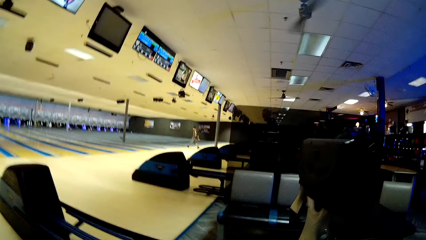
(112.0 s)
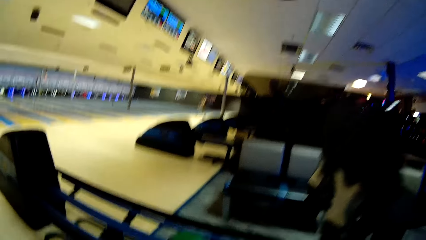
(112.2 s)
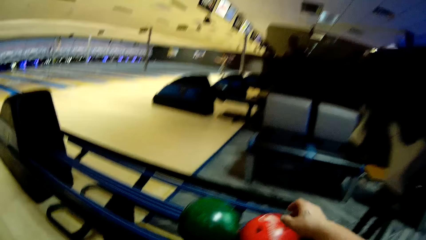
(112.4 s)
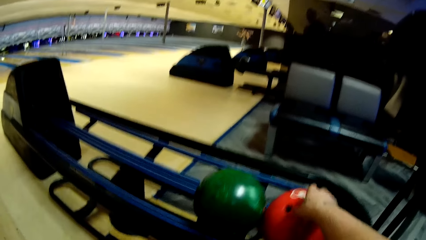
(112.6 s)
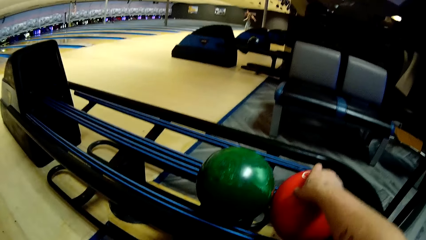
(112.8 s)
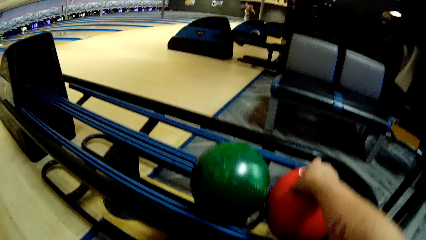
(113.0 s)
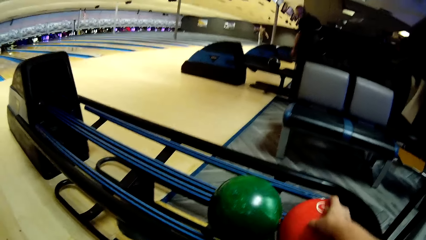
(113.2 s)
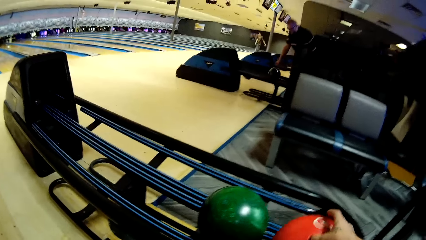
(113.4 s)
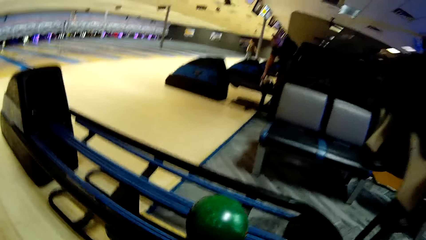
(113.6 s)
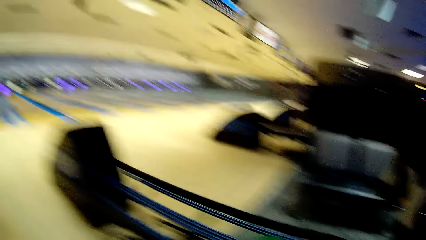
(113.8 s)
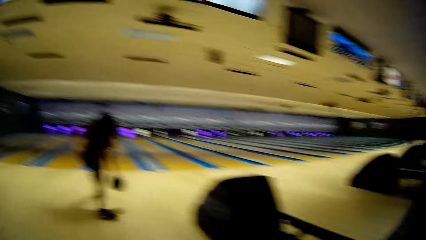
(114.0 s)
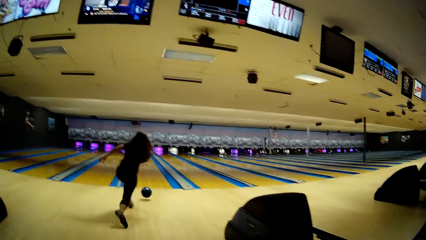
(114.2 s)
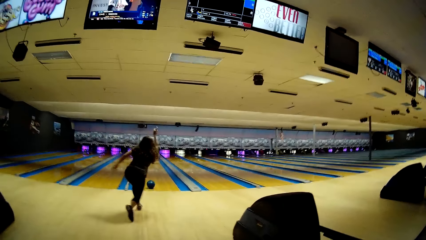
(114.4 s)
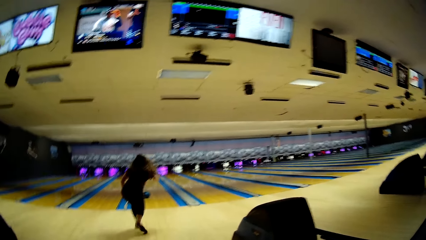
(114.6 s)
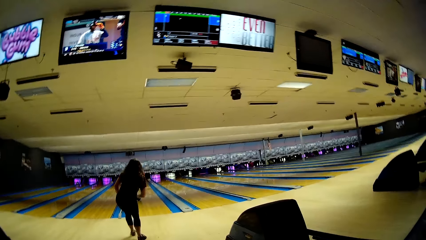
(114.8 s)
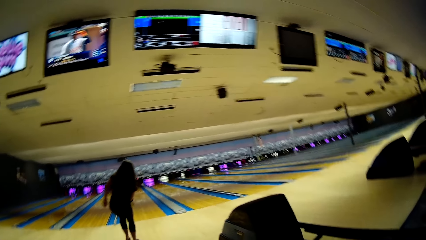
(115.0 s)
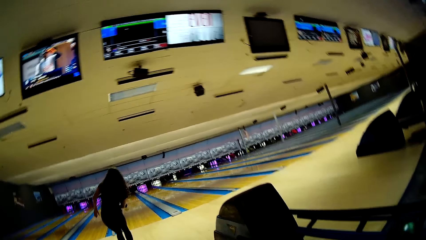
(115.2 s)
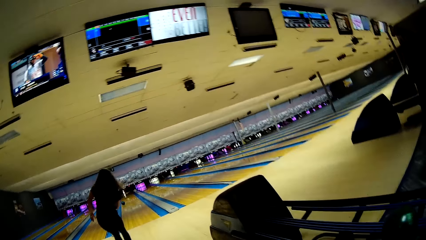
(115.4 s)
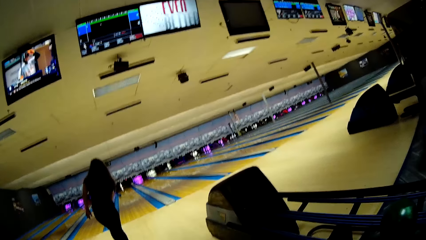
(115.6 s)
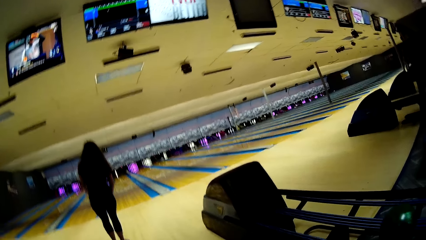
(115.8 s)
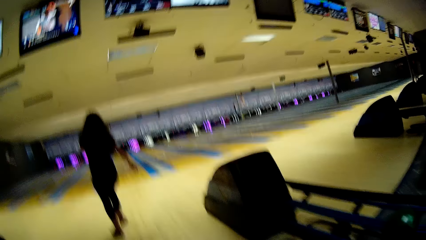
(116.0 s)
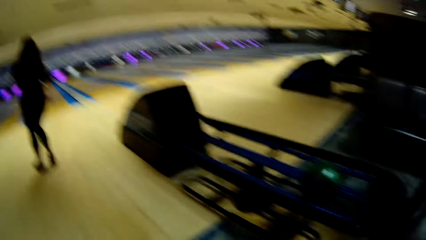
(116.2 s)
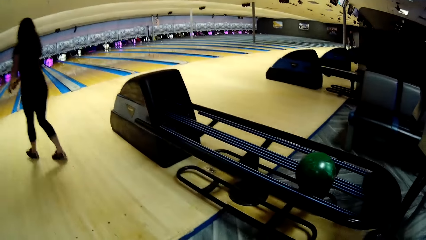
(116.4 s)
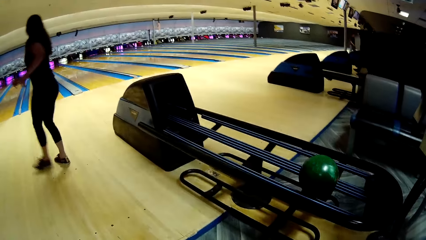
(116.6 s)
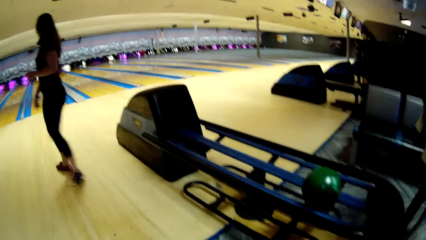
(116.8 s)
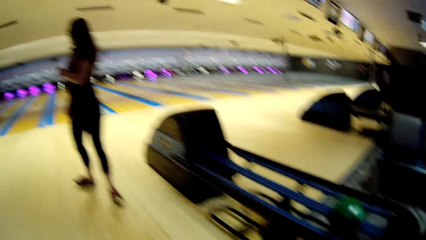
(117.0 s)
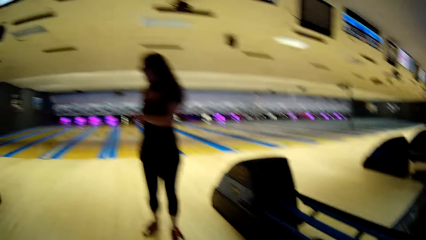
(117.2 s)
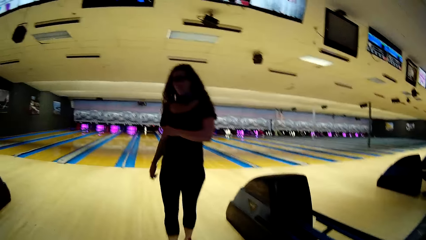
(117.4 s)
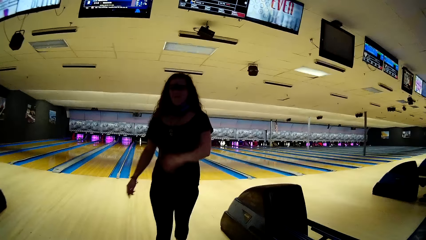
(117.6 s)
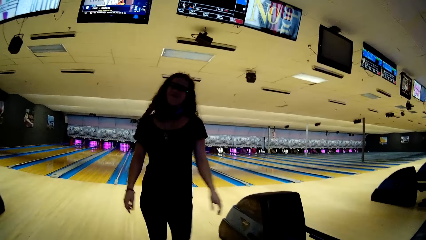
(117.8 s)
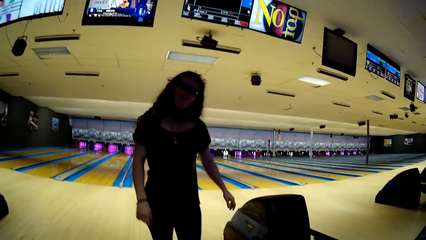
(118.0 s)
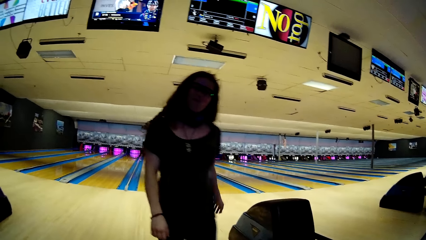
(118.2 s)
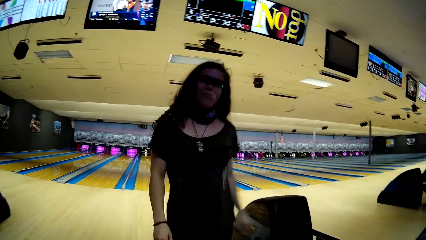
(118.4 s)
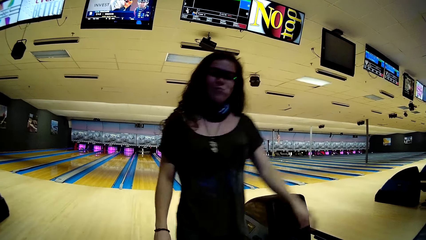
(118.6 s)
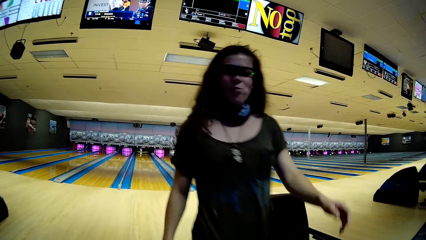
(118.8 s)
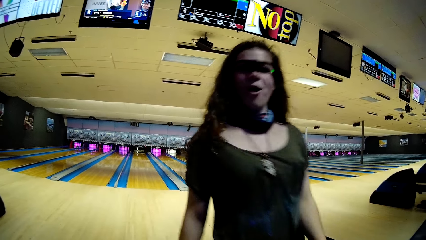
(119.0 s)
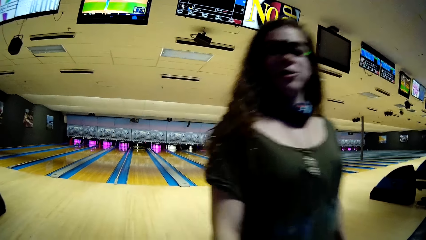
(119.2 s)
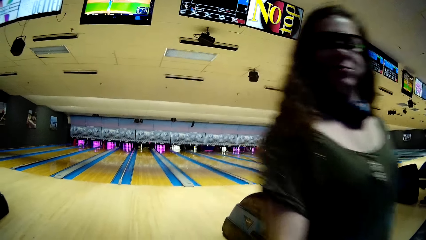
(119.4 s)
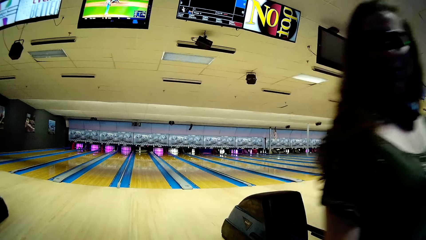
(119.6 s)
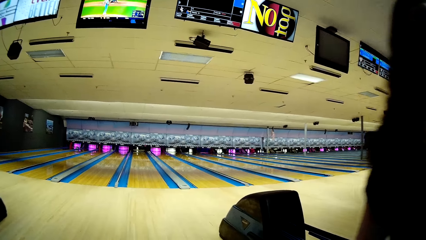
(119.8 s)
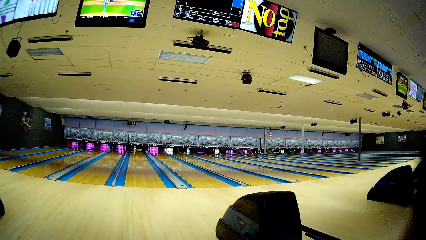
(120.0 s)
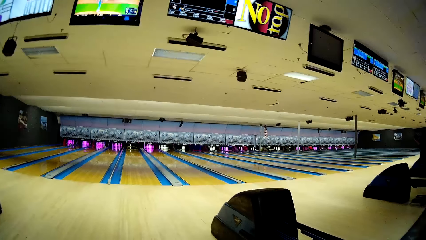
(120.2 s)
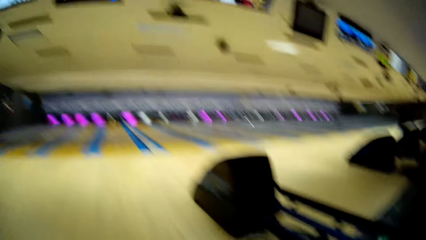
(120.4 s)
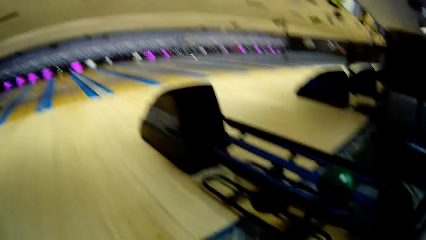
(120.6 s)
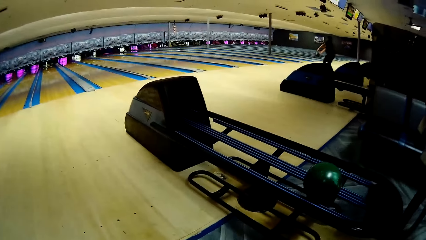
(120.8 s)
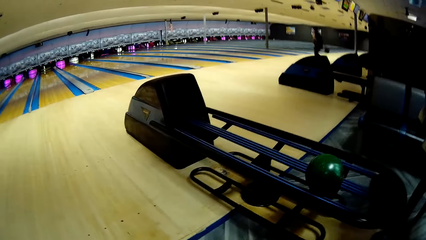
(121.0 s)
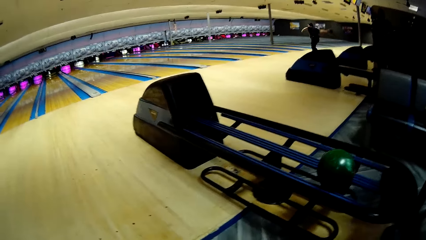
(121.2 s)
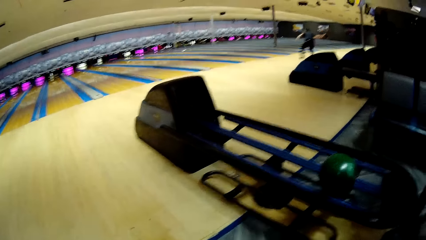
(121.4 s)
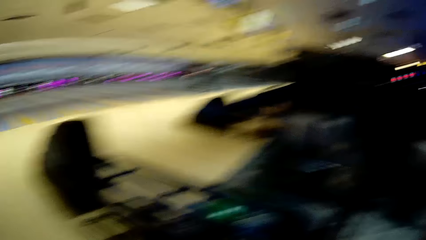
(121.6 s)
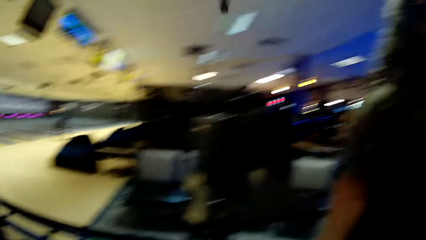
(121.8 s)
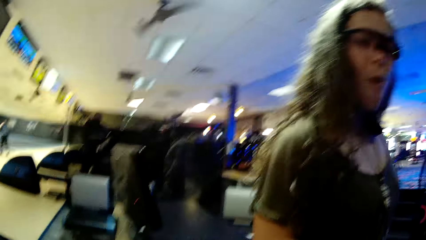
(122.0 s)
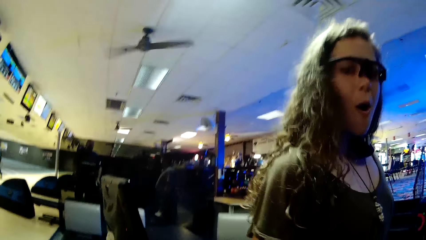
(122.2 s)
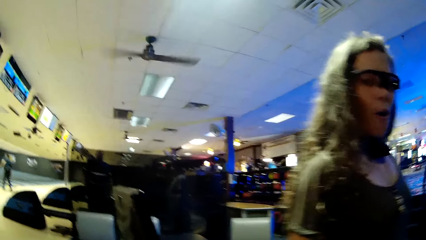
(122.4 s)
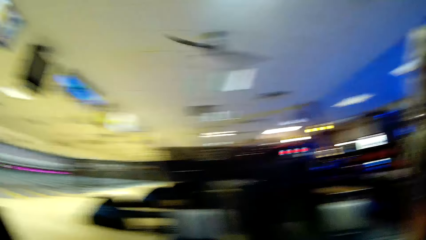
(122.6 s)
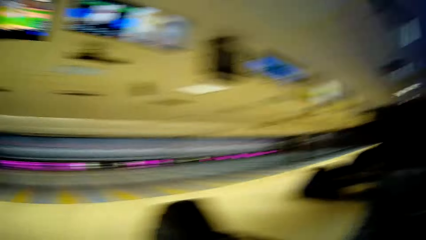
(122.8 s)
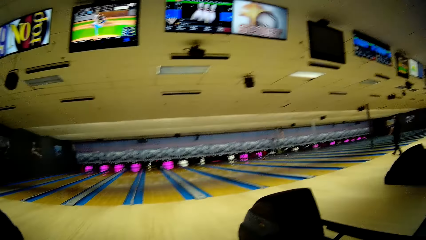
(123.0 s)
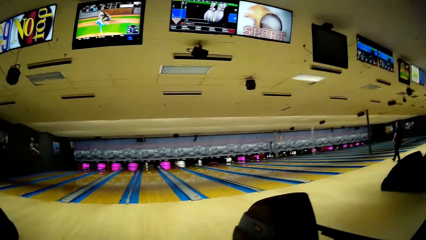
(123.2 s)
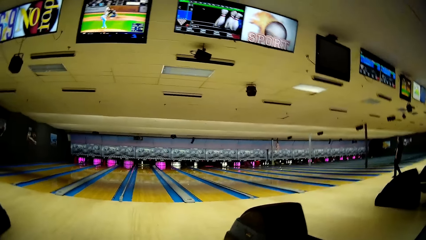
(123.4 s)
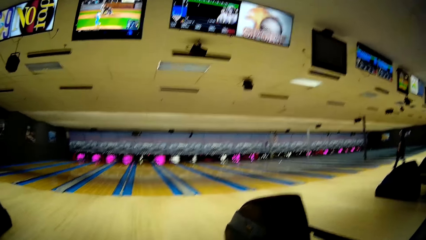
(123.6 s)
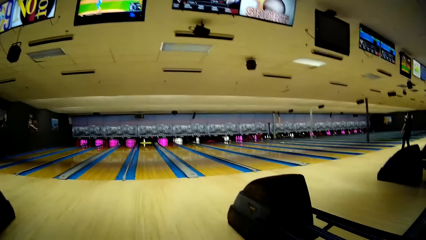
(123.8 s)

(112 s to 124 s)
A person throws a bowling ball. The camera wearer lifts the bowling ball. A woman throws the bowling ball. She walks on the floor towards the camera wearer. The camera wearer talks to the woman. They turn around.

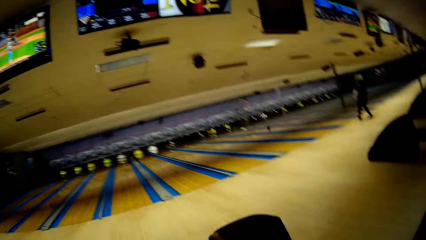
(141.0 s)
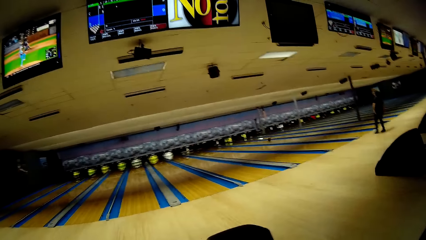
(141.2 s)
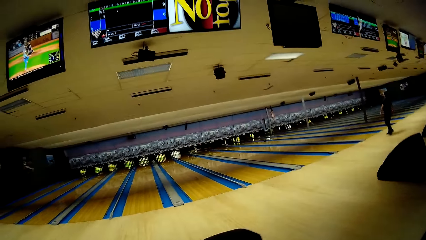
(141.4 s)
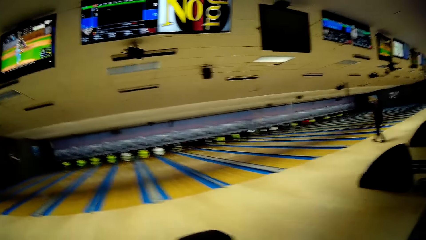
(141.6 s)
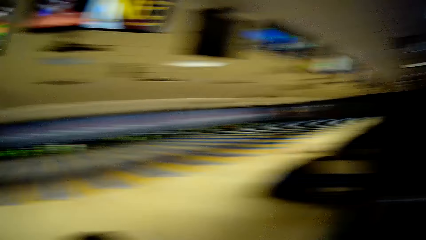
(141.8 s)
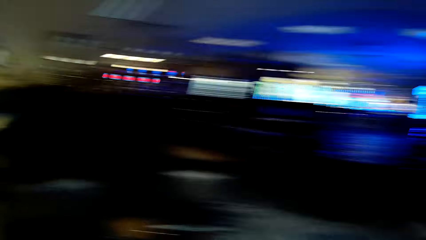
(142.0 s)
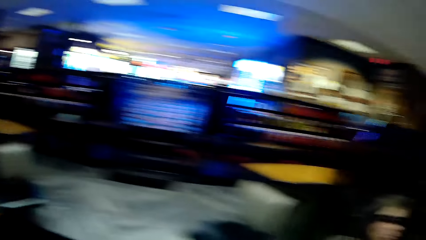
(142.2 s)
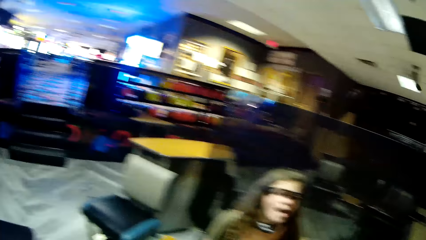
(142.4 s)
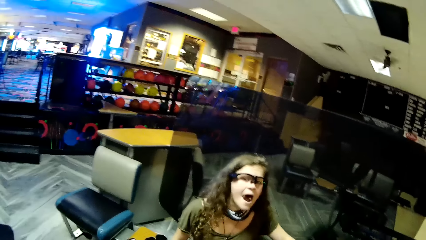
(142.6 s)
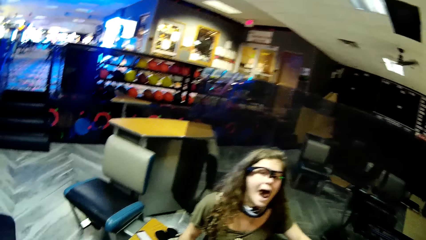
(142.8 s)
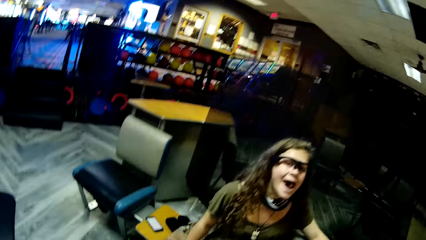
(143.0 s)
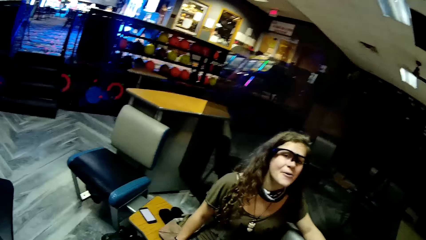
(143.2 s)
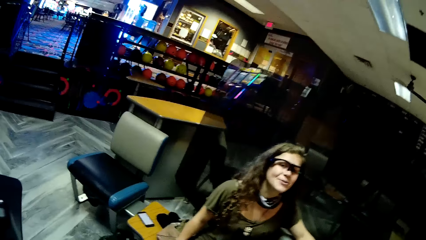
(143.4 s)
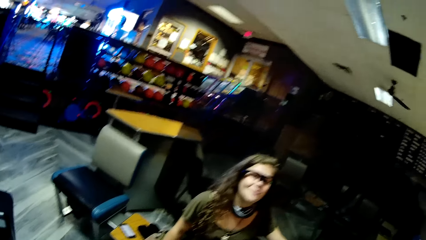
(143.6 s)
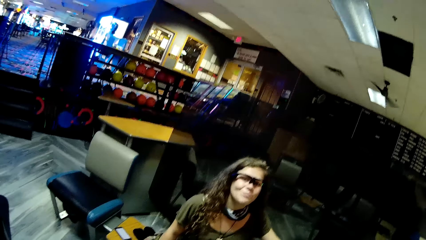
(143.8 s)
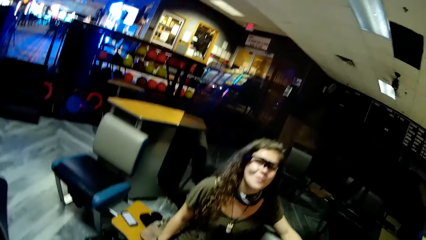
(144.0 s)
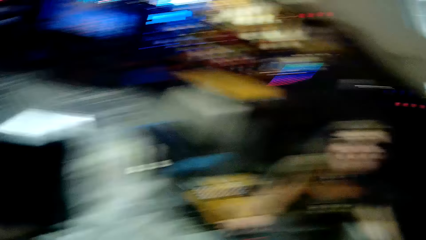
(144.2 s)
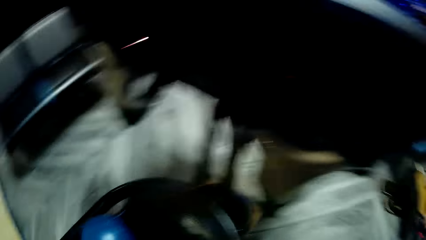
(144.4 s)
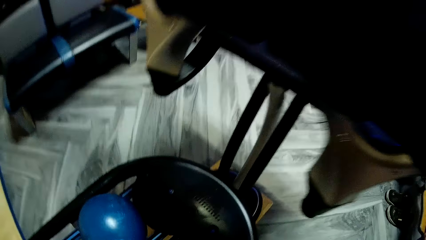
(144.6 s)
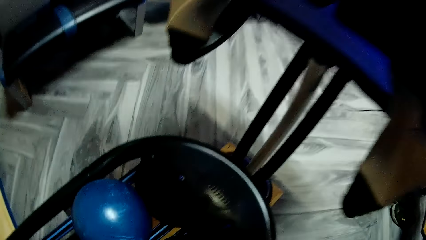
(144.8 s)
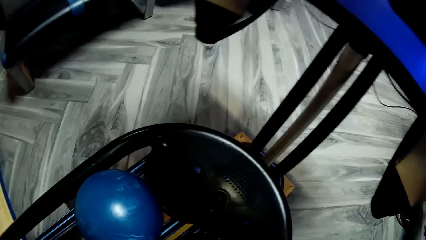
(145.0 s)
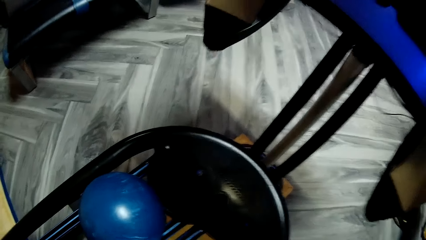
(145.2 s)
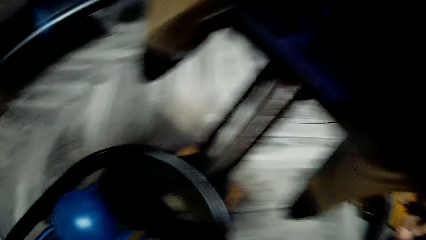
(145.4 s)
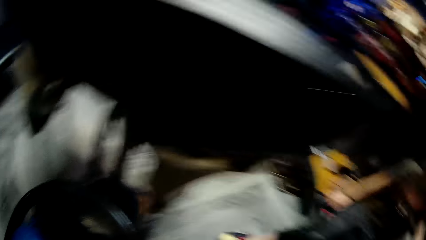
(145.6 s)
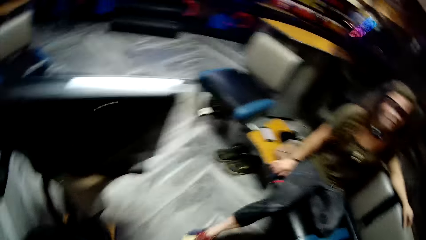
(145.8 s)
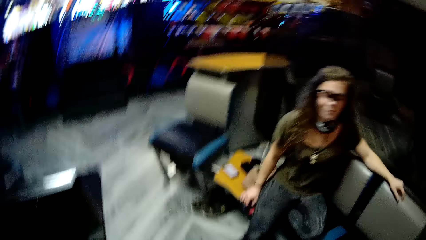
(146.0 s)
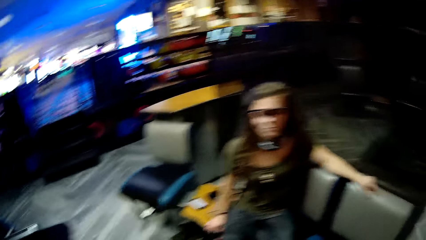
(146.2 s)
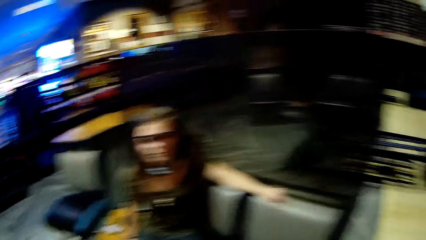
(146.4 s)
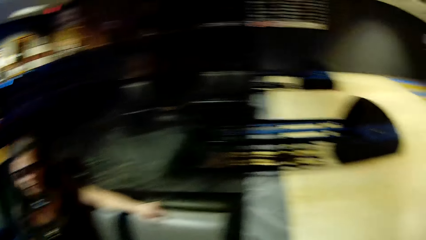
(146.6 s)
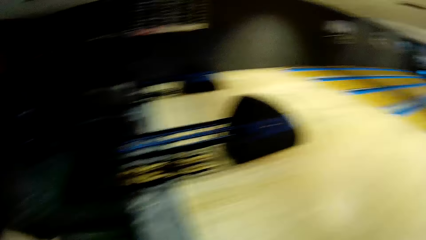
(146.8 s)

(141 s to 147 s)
The camera wearer looks around the bowling arena. They look at the bowling ball.
